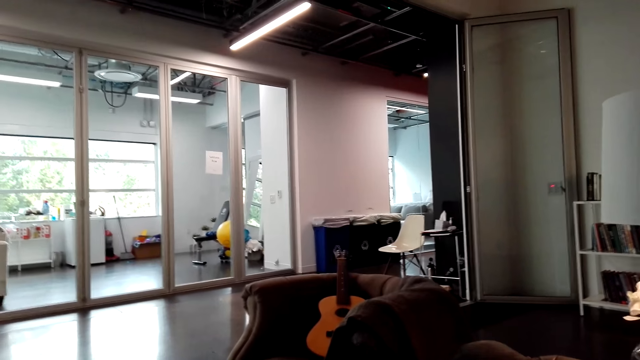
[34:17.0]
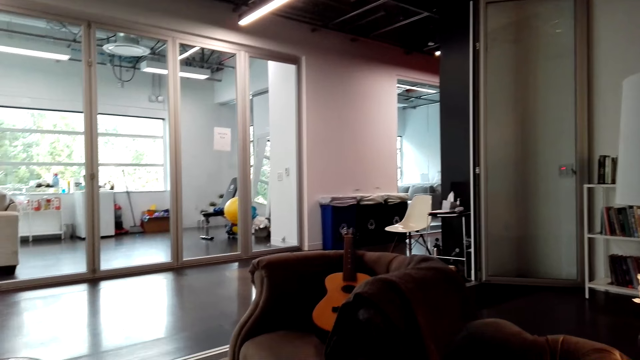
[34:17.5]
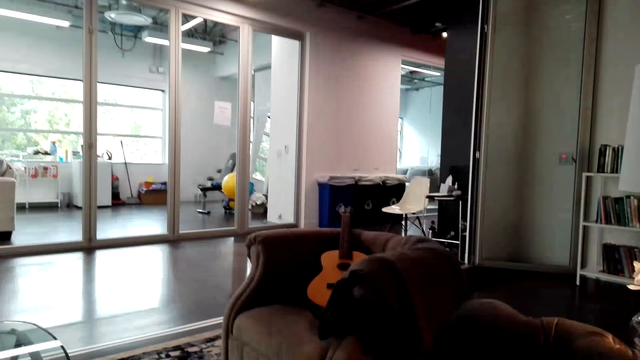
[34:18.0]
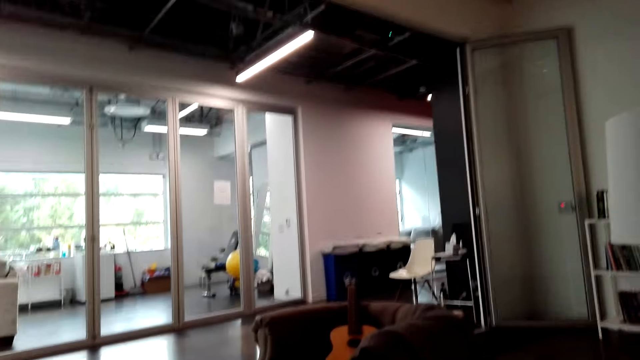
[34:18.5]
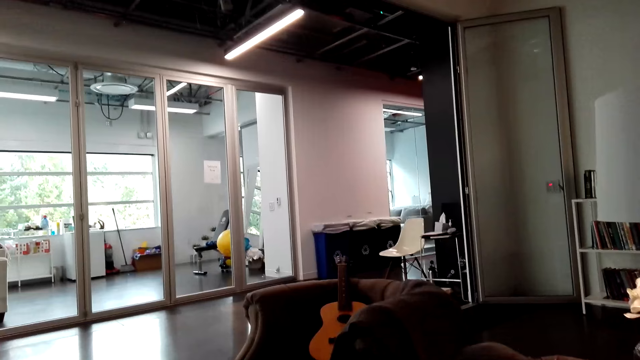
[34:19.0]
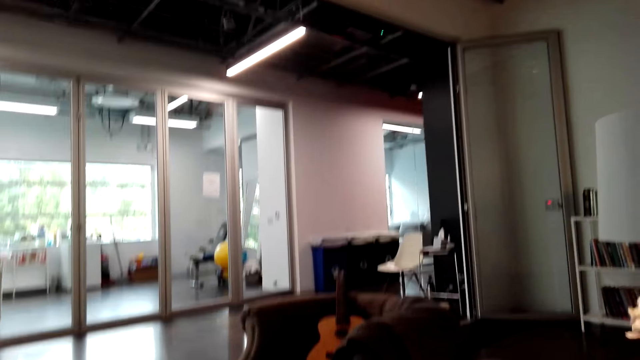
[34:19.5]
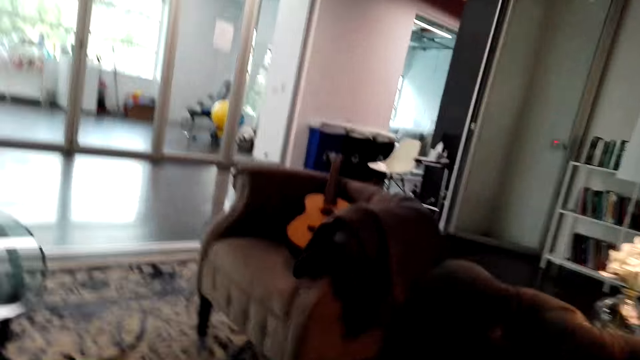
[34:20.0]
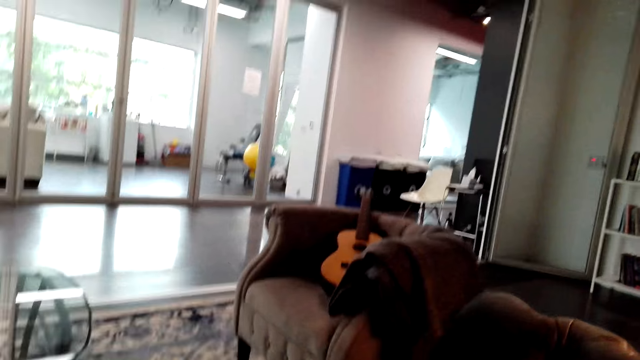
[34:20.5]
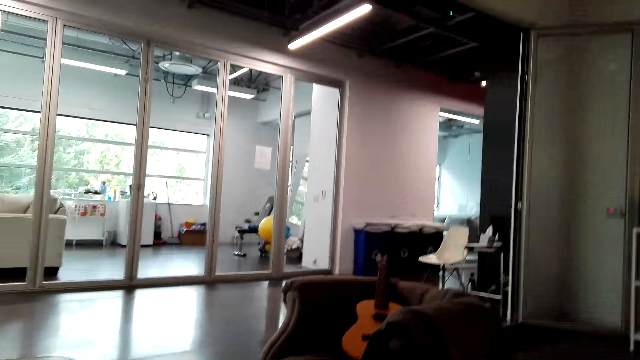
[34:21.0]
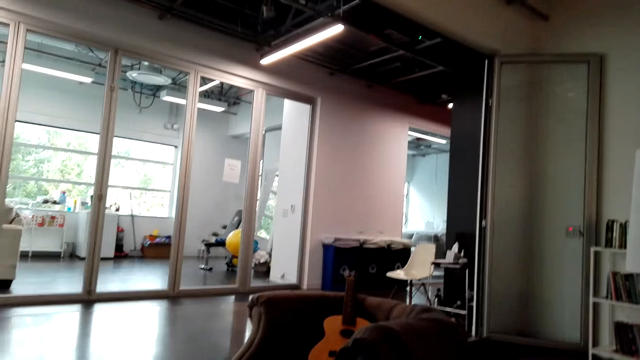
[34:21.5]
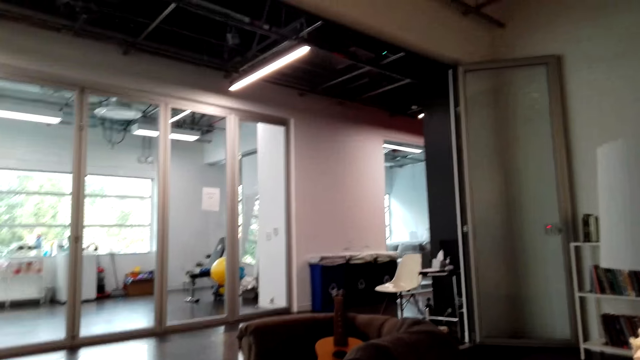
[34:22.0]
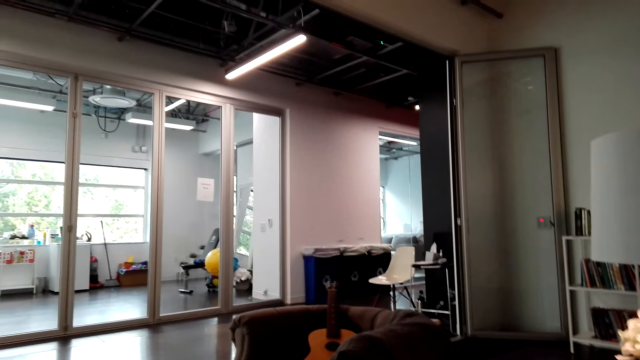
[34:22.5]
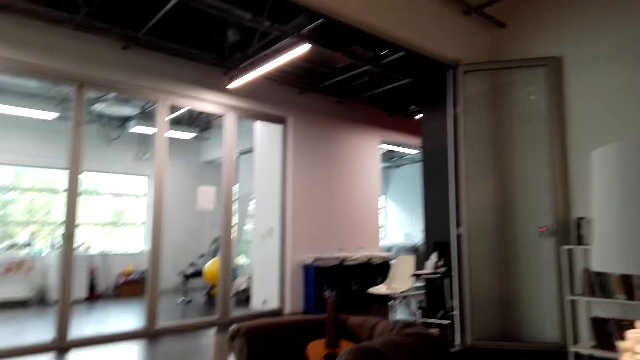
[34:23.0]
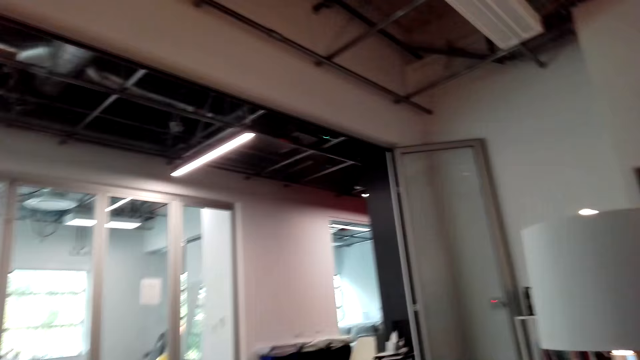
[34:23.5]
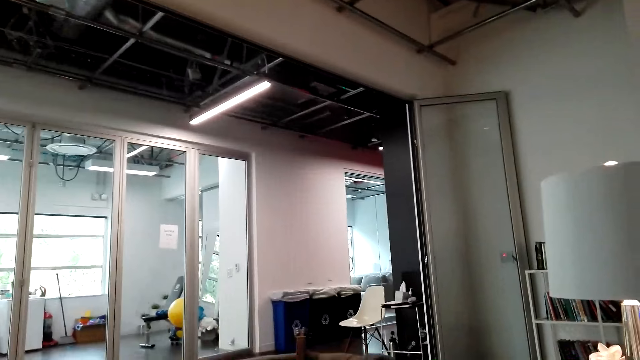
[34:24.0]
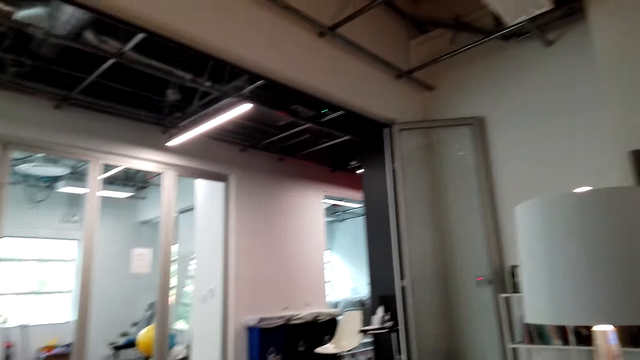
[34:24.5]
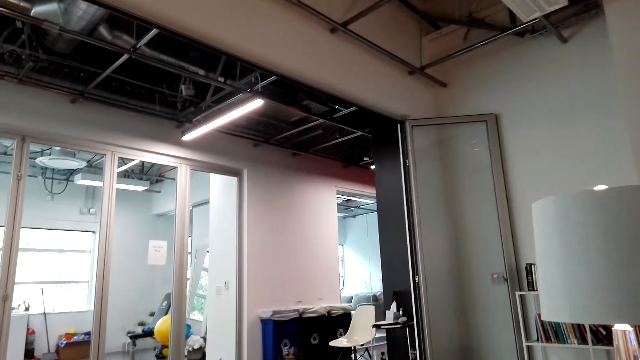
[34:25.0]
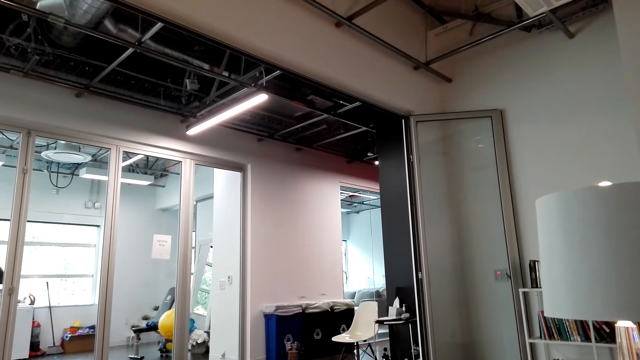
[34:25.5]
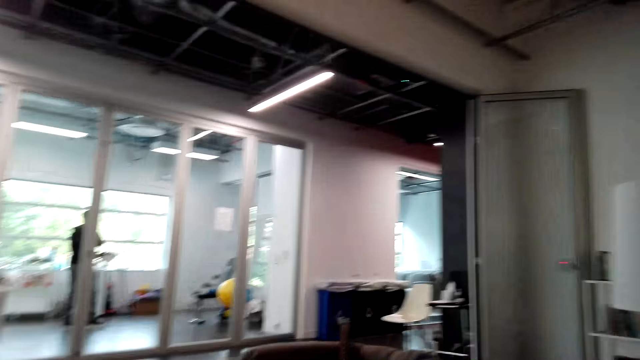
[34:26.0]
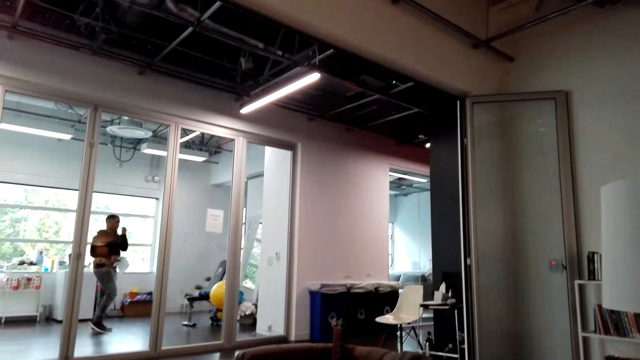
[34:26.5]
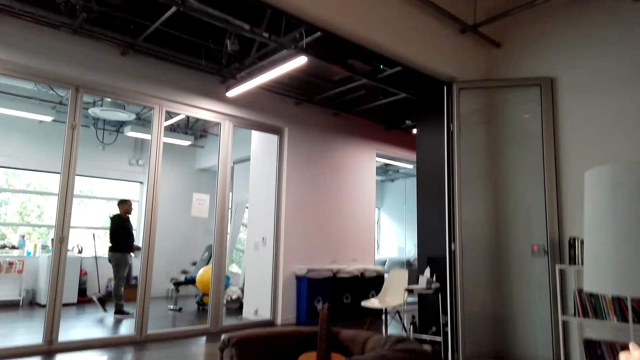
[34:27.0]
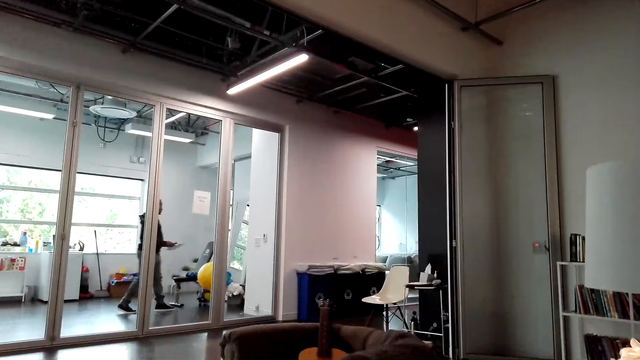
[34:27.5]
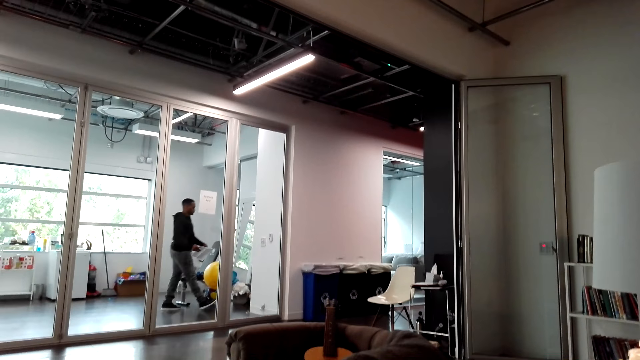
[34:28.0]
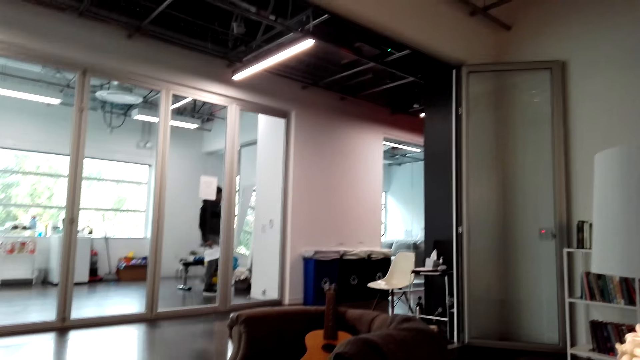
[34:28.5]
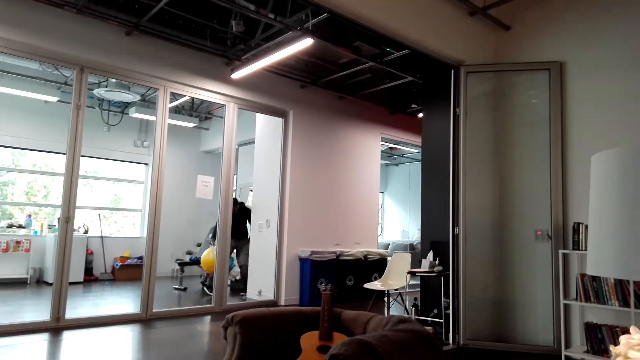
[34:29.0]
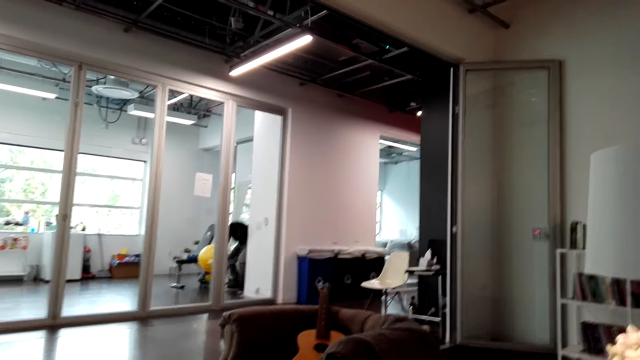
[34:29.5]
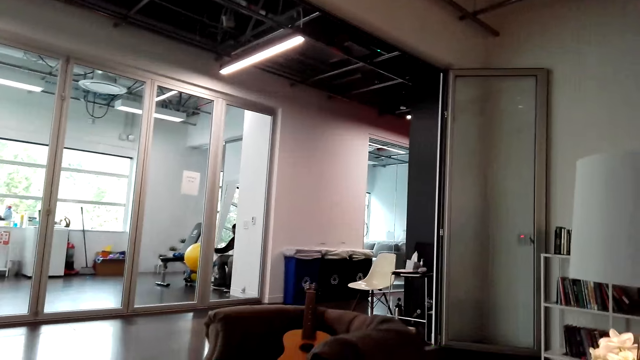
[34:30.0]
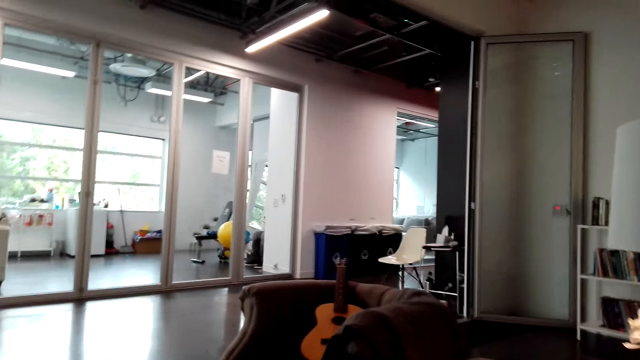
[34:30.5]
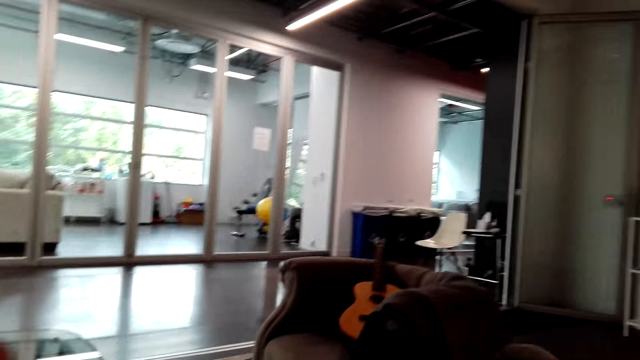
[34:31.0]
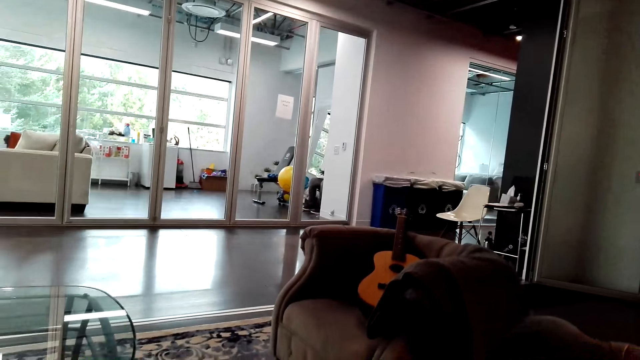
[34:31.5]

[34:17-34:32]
A man walks around the room. The man sits down.

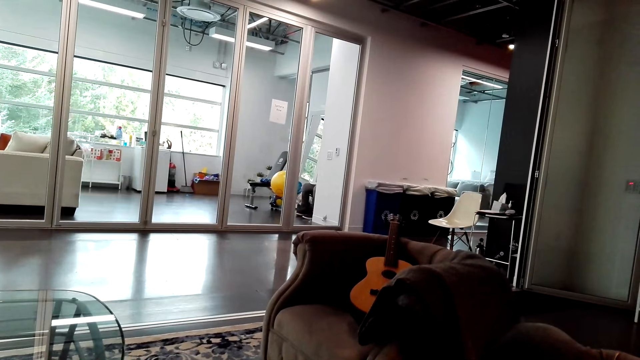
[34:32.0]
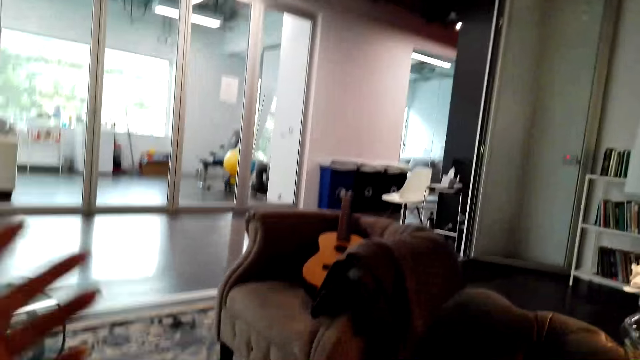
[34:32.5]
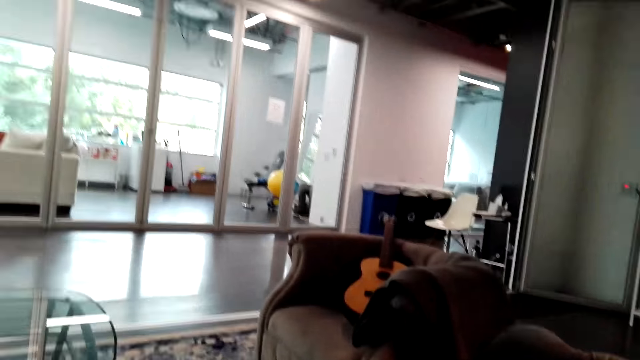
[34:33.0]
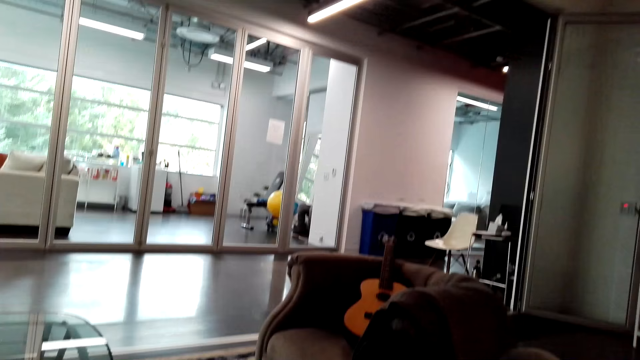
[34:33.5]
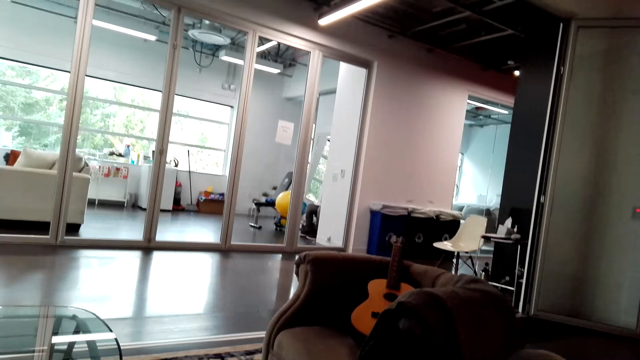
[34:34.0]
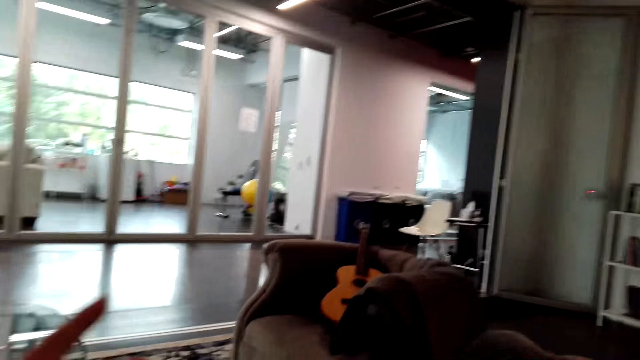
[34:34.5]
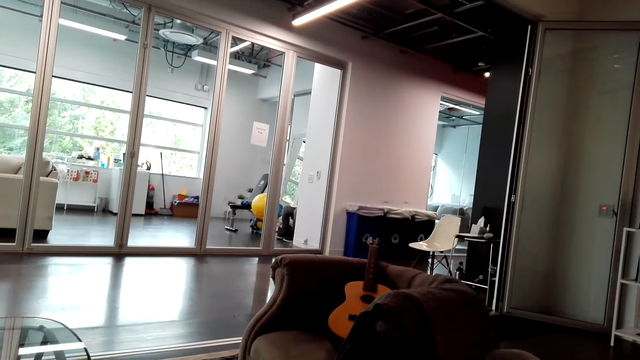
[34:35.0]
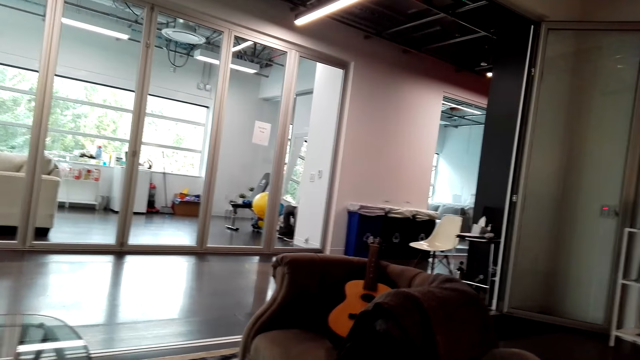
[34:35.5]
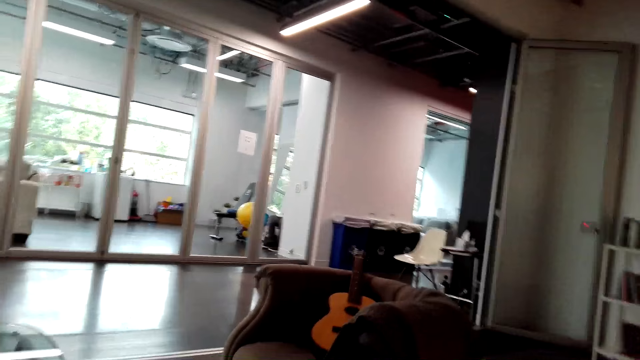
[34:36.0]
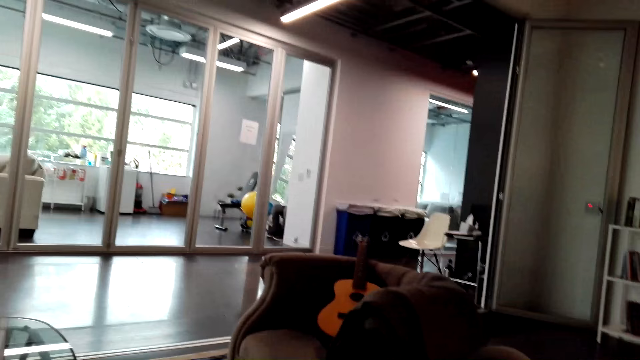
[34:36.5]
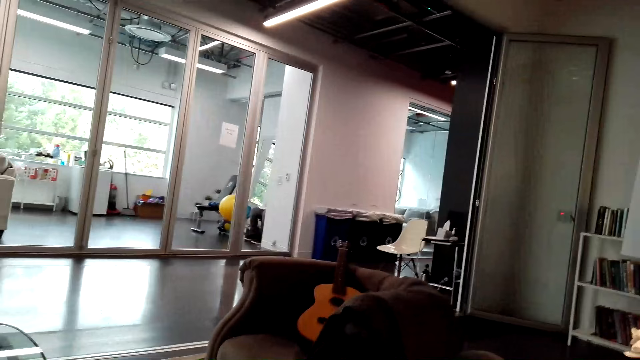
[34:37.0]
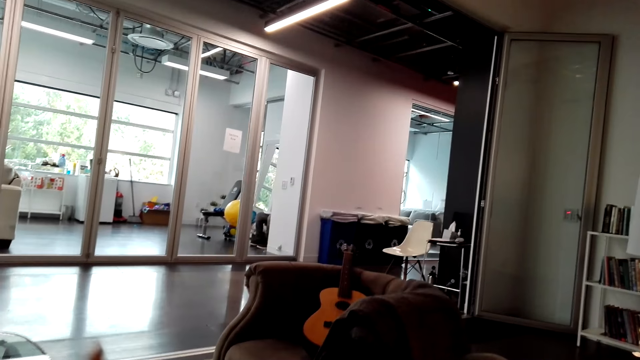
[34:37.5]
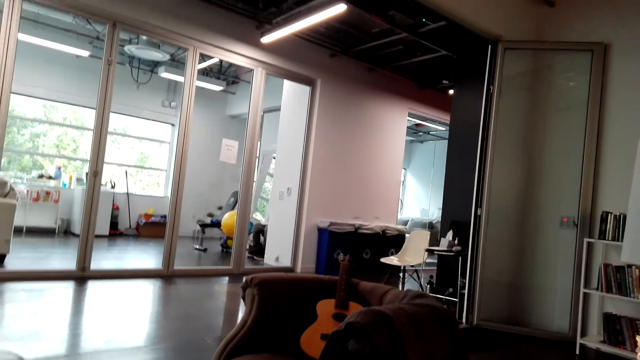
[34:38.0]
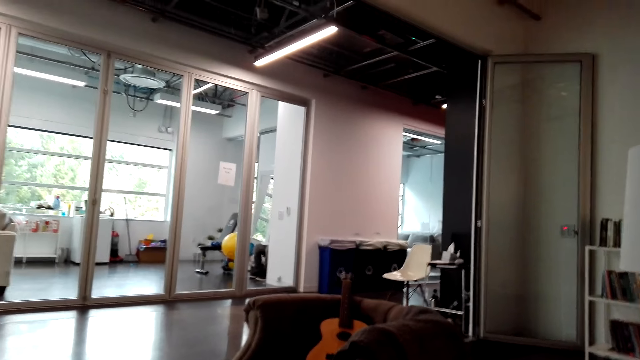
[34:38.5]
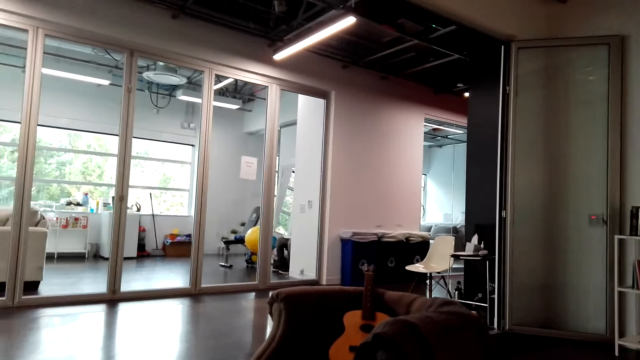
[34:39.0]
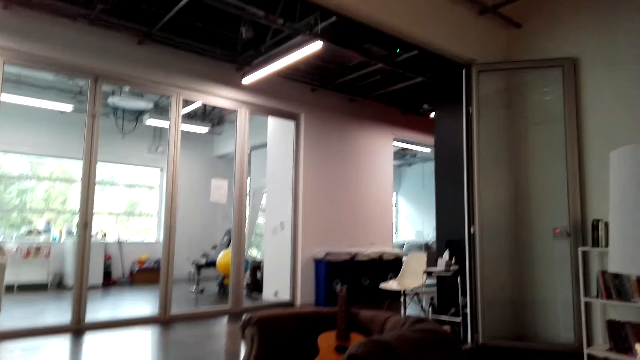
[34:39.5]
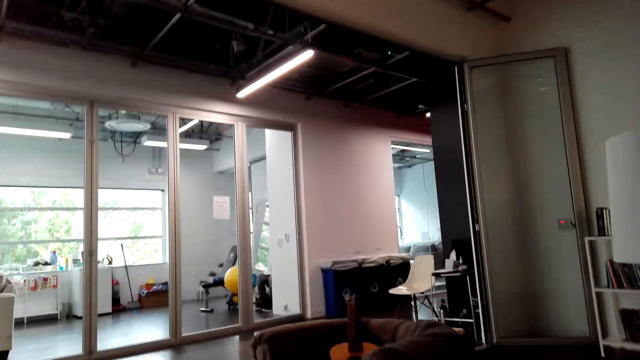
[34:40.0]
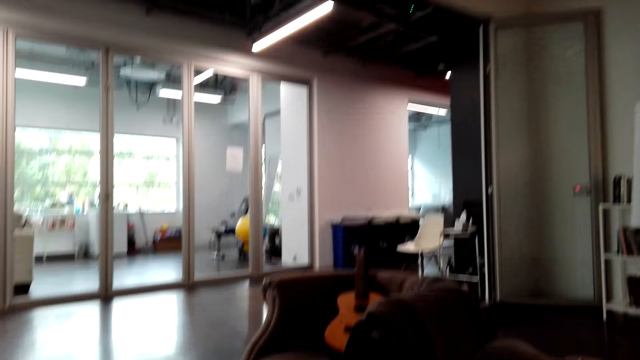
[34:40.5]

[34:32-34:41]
The camera wearer moves his hand. He moves his hand again.
